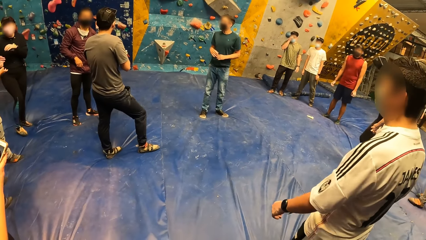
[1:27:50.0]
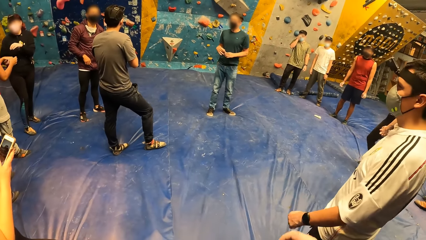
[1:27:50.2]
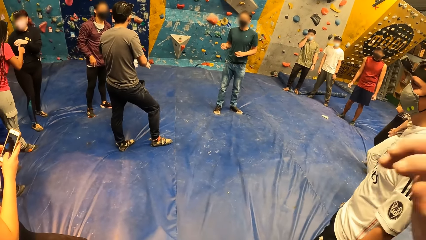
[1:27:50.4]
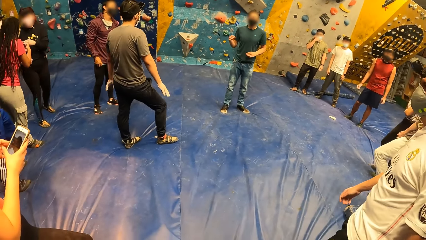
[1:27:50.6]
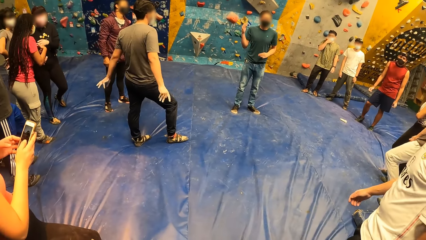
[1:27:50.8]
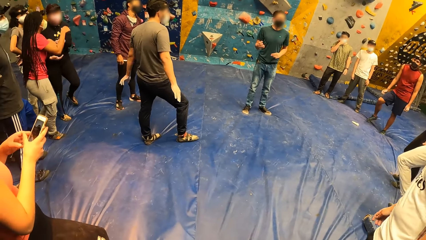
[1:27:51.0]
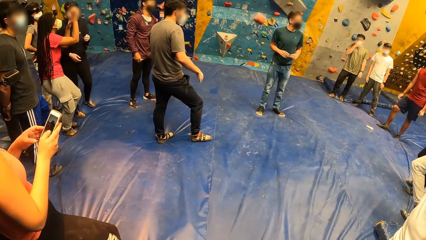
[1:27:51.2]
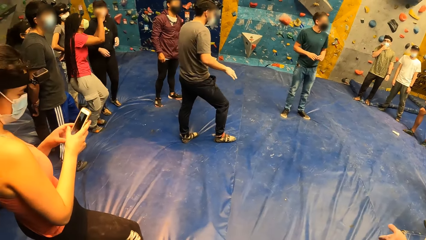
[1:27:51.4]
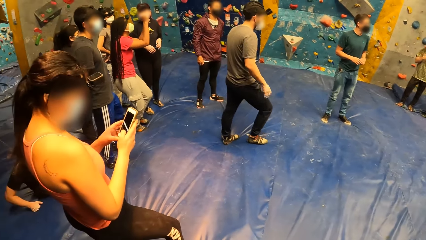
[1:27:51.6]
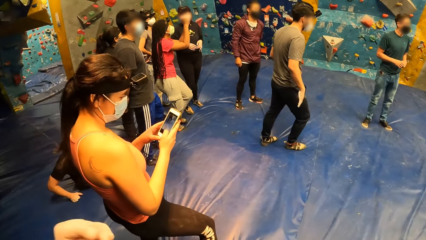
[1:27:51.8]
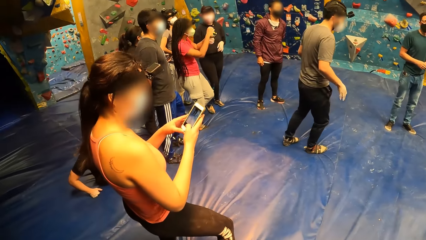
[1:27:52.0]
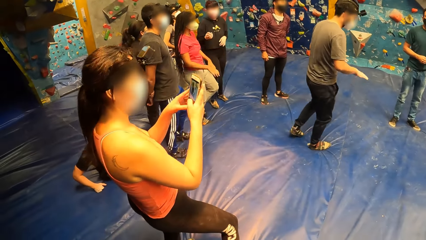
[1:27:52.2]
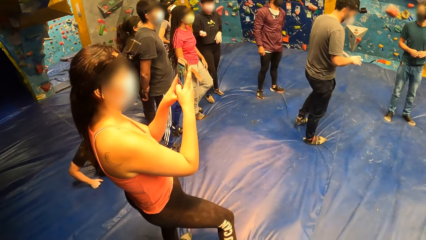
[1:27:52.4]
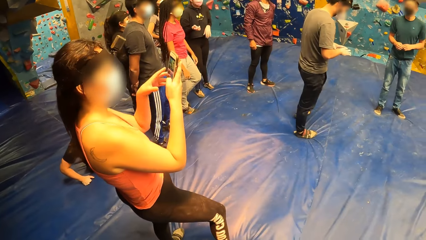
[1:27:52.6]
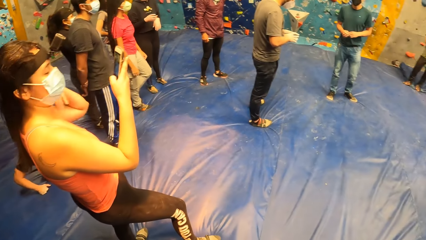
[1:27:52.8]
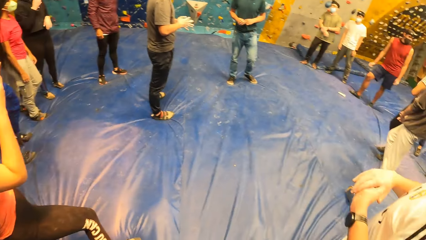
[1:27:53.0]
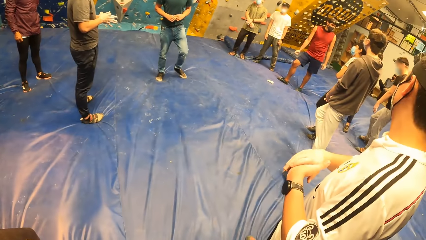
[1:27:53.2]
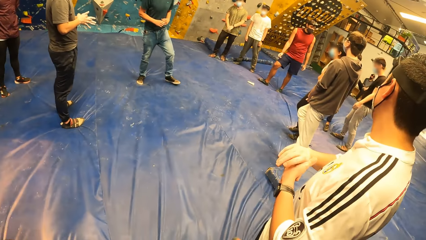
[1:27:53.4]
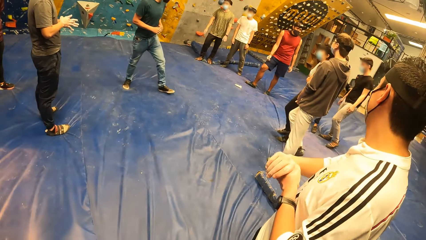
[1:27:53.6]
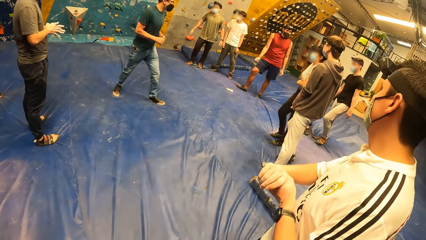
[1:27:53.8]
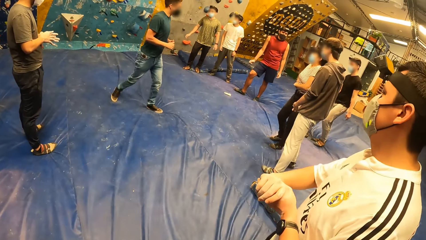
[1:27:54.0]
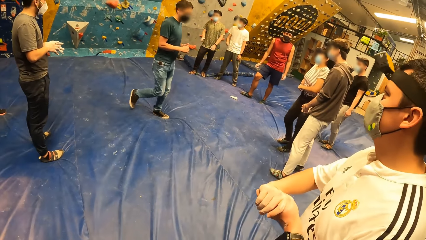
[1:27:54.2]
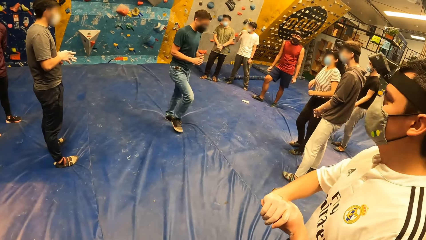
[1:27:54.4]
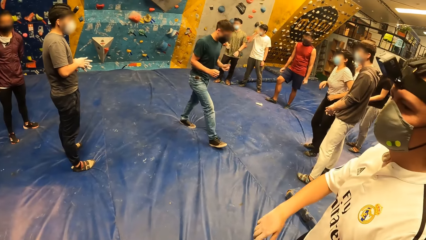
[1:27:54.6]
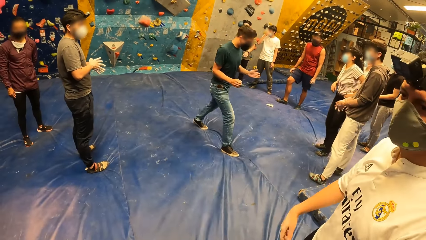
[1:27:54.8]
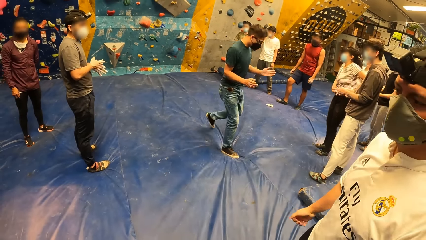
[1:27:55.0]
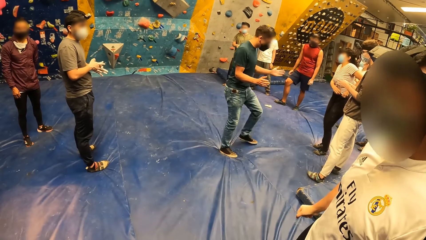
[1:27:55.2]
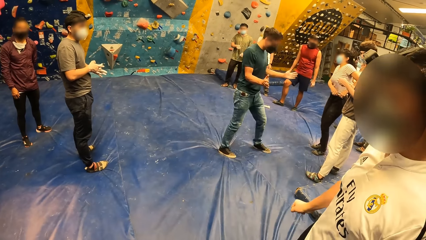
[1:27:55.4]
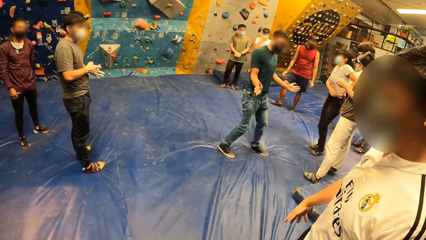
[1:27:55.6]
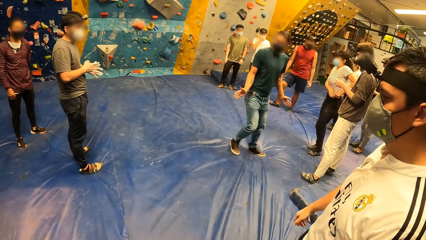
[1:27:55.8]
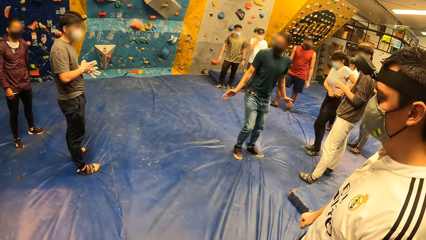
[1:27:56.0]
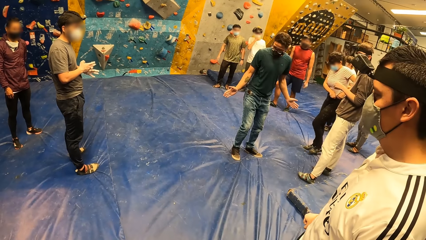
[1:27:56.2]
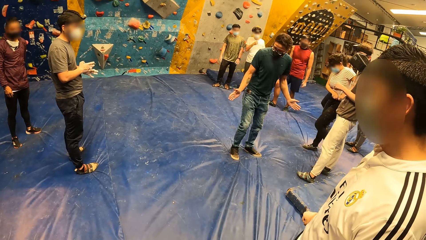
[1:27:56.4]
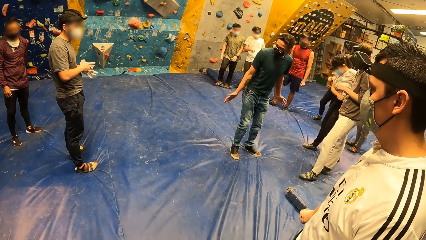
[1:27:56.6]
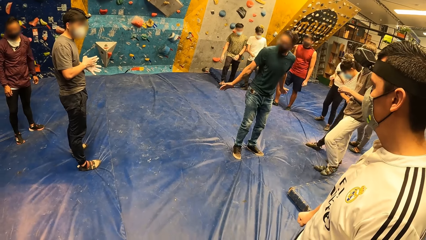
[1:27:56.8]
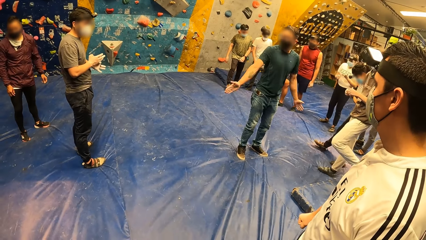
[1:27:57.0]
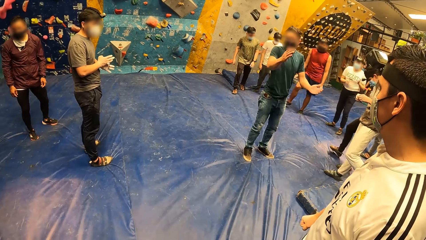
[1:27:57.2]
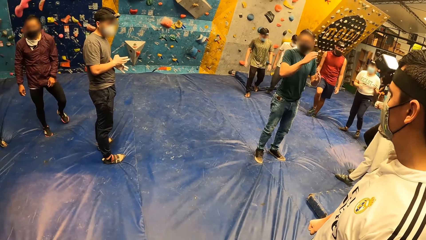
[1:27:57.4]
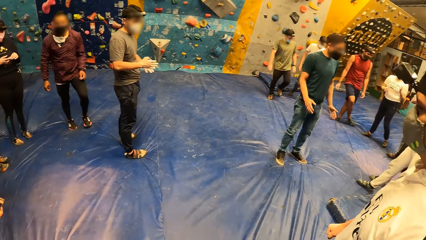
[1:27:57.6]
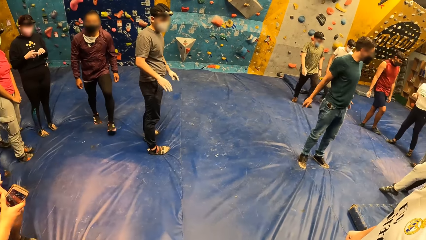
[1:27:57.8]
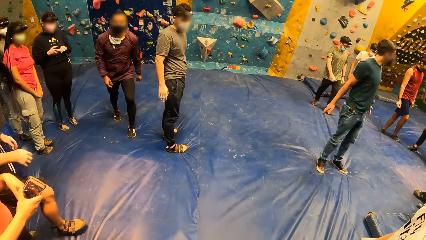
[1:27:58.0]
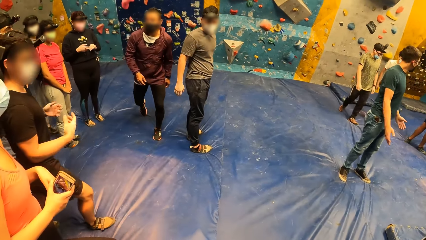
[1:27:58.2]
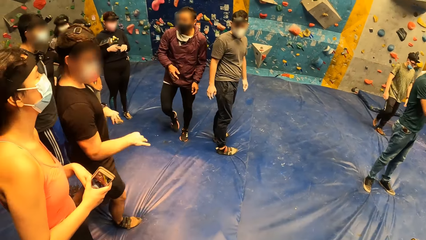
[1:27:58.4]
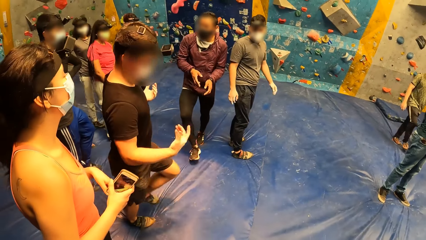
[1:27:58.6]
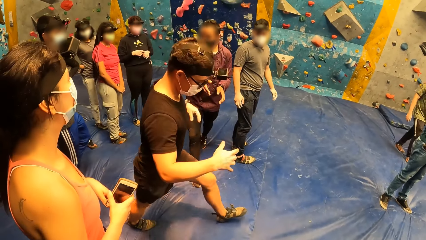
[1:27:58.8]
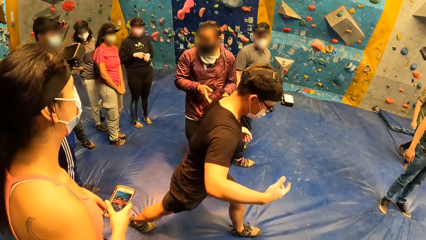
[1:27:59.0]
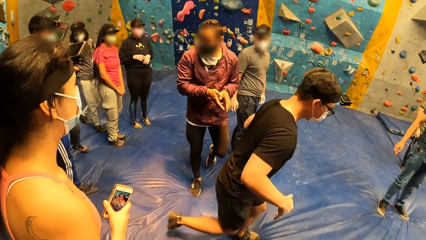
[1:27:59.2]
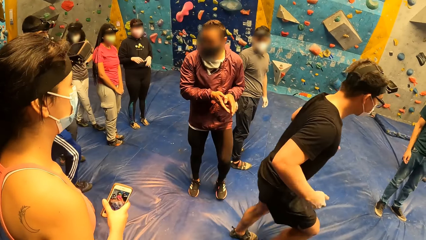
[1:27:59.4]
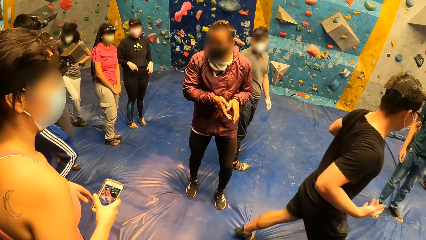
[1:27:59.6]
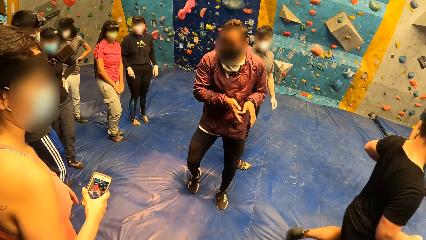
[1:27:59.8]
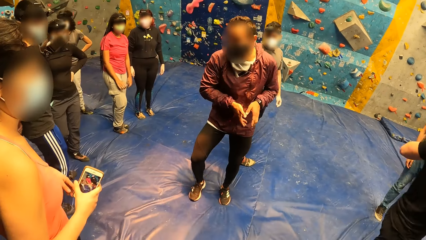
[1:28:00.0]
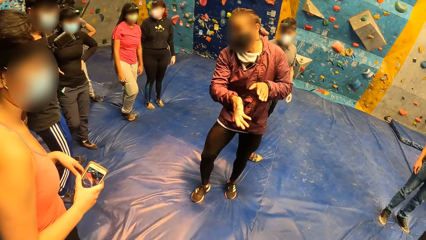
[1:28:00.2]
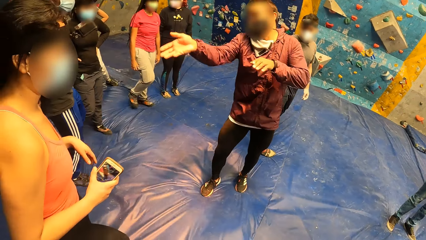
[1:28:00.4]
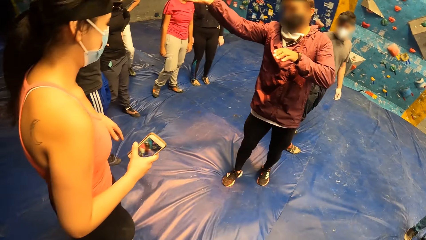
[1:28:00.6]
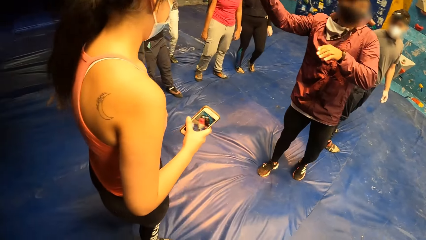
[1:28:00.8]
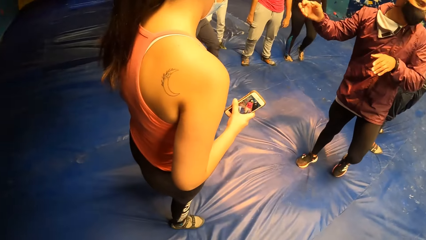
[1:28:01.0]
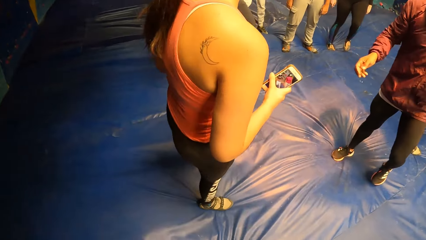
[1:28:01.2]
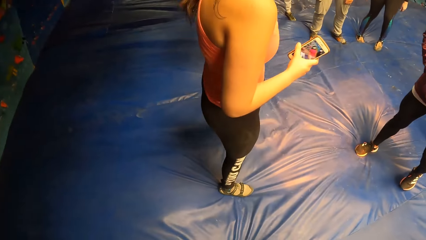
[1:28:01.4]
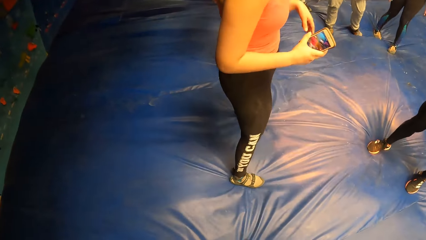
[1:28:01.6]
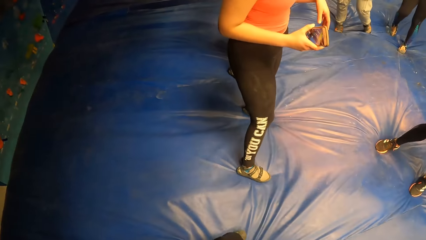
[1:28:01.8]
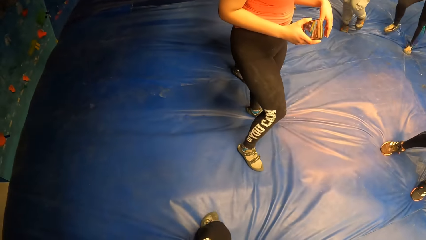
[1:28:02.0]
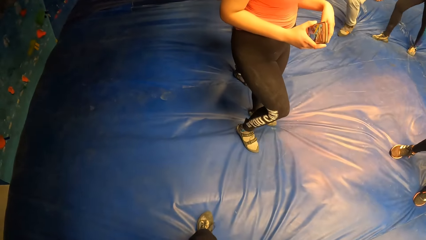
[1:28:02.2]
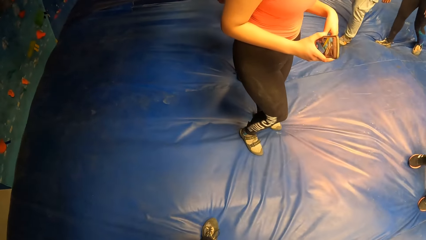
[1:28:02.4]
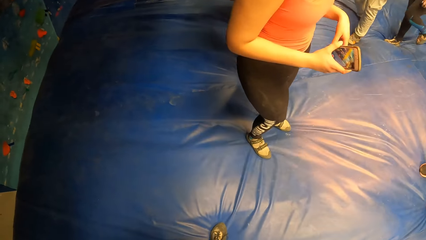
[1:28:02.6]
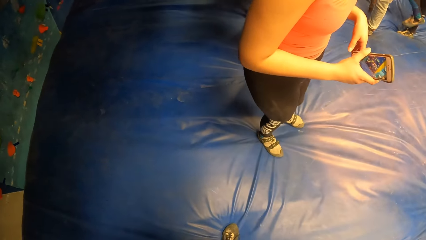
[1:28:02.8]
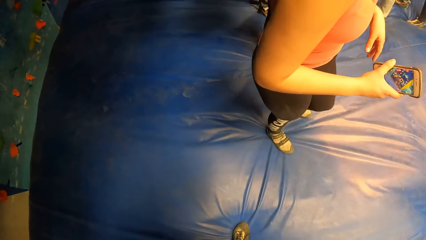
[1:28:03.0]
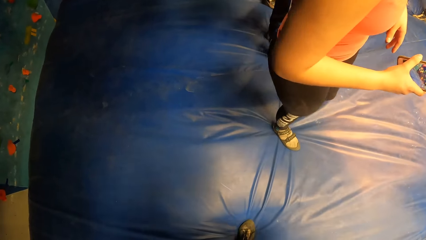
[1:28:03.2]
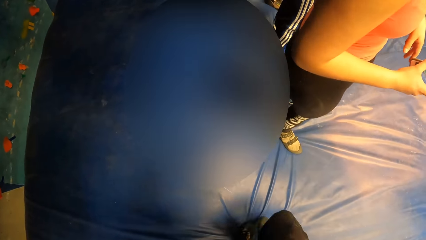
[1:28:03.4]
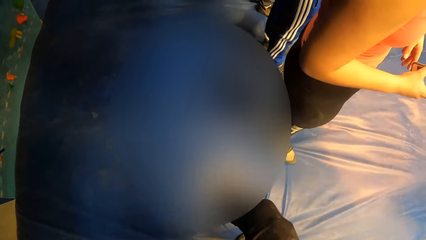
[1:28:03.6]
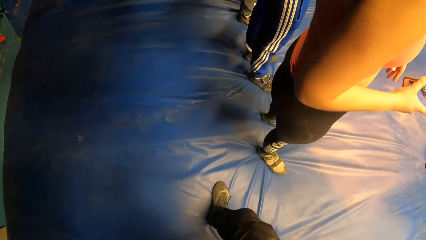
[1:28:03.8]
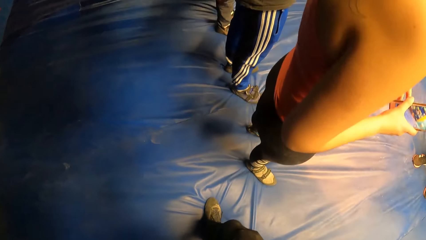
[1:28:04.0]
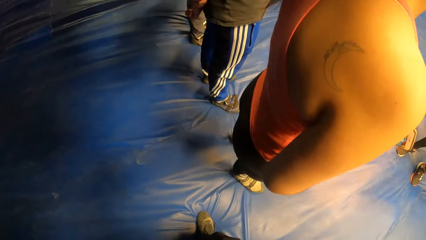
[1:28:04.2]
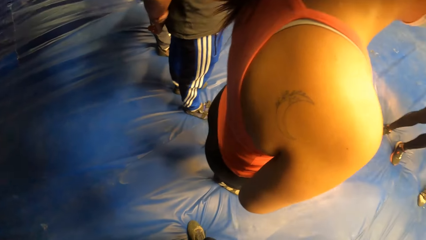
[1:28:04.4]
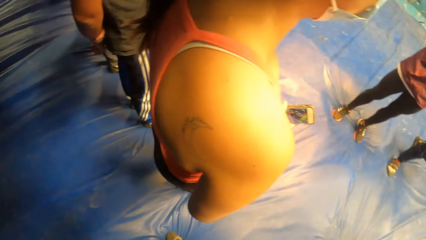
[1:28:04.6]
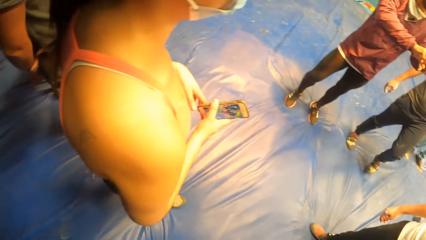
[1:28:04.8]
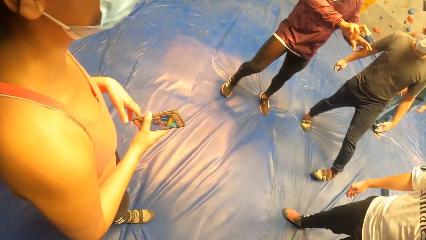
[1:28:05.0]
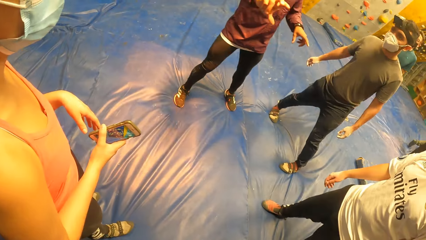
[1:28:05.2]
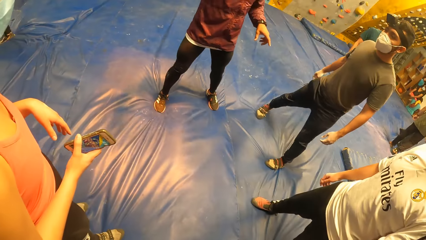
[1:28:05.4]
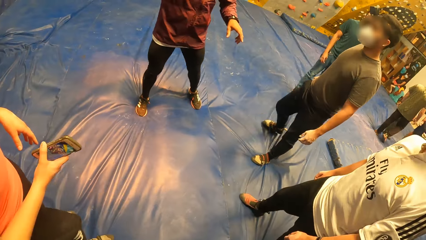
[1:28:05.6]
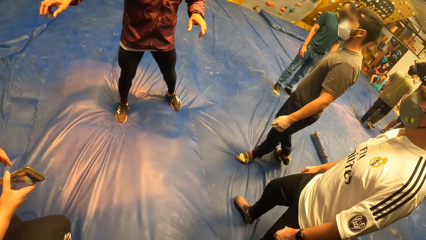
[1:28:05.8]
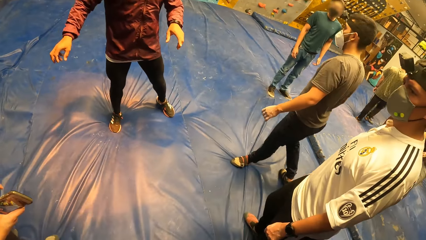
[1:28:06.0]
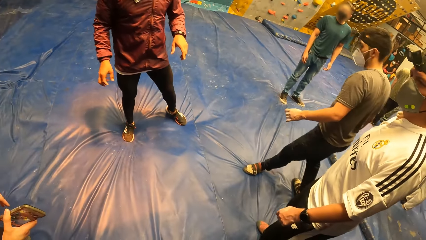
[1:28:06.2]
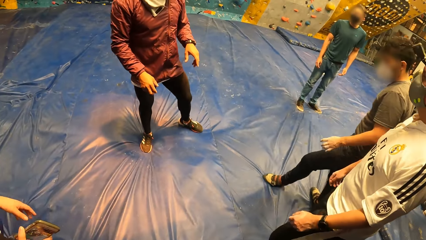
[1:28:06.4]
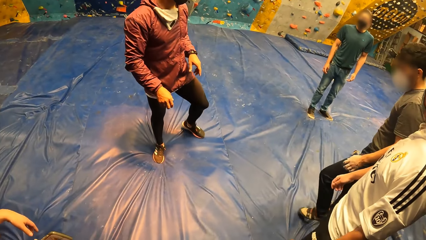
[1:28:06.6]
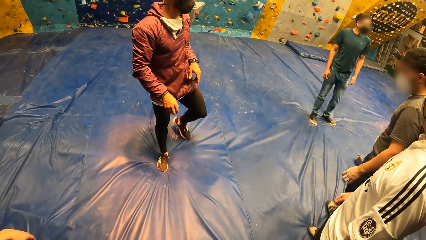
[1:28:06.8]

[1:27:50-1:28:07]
The instructor gestures with both hands. Another instructor gestures with both hands.
